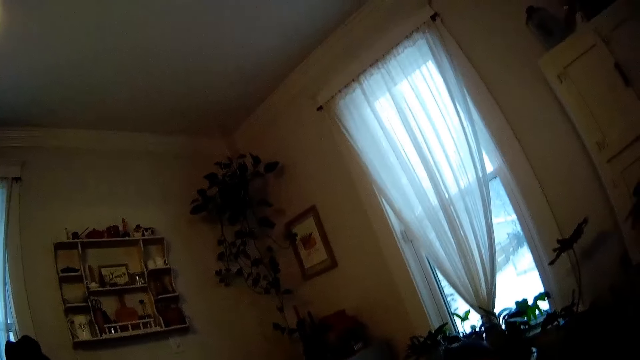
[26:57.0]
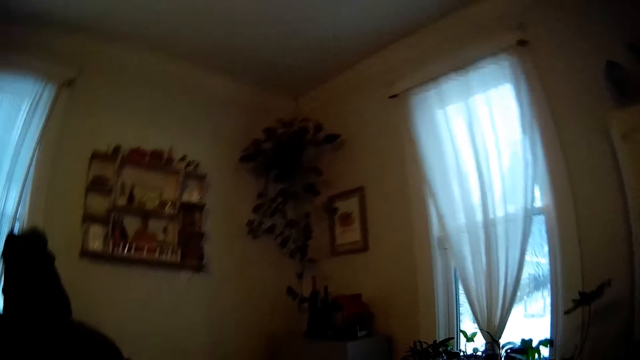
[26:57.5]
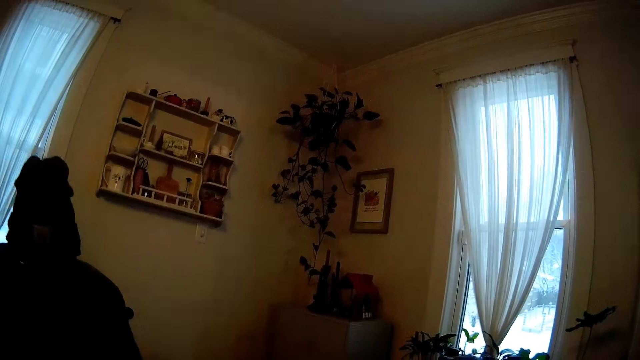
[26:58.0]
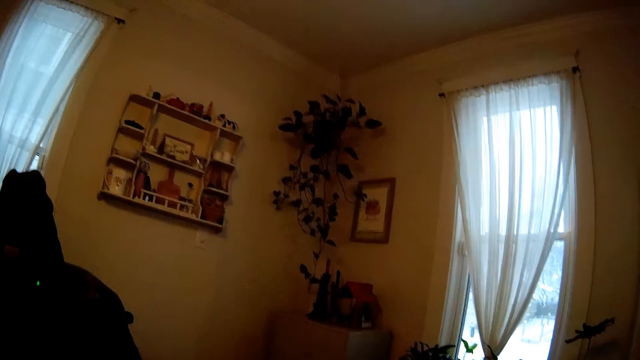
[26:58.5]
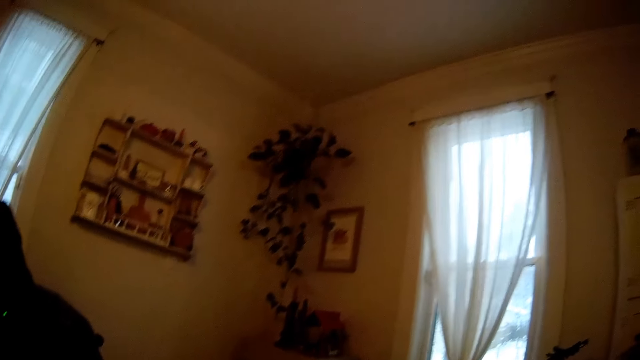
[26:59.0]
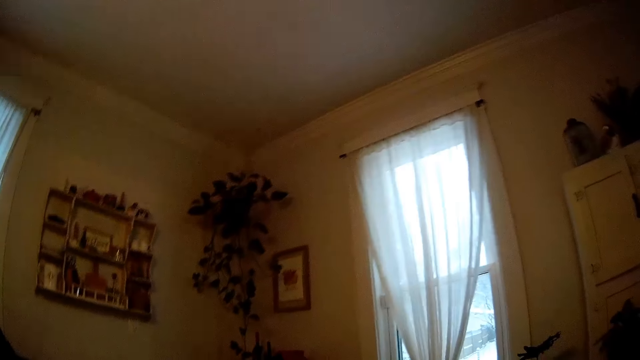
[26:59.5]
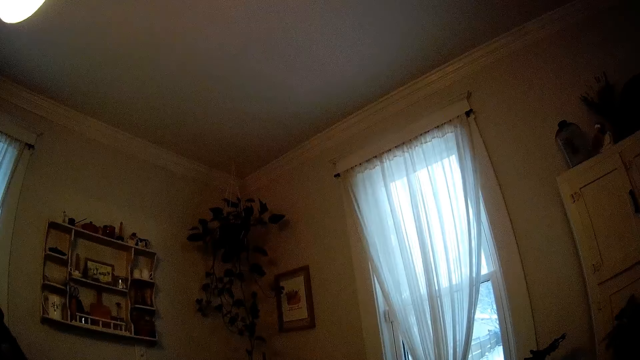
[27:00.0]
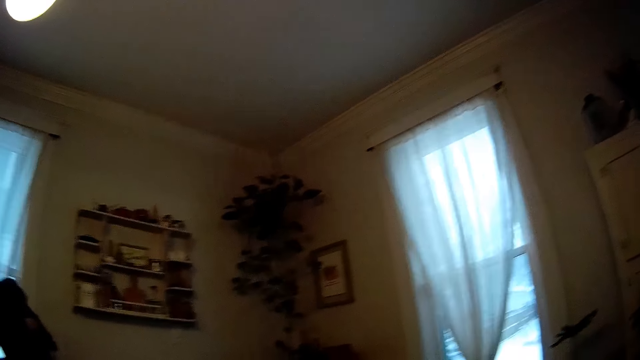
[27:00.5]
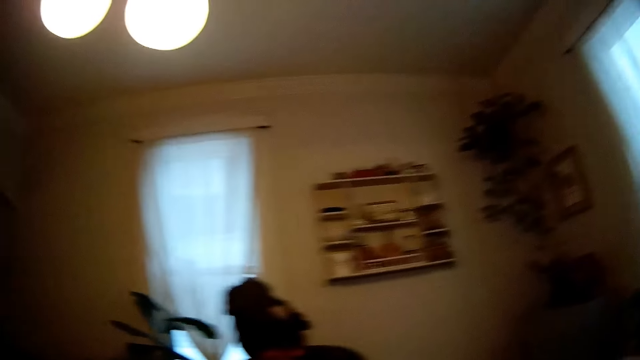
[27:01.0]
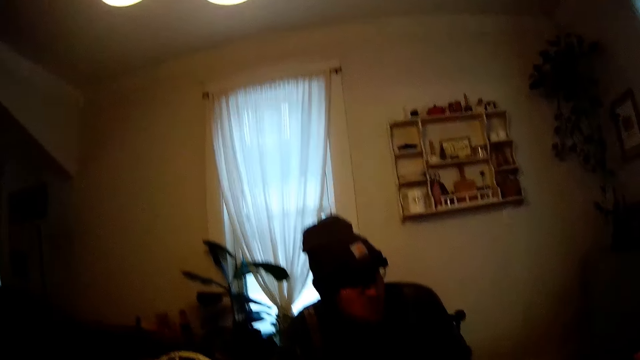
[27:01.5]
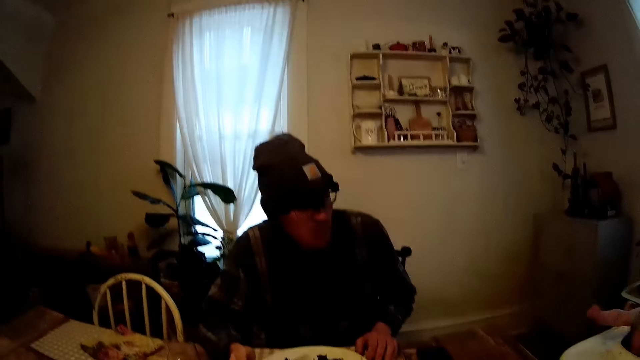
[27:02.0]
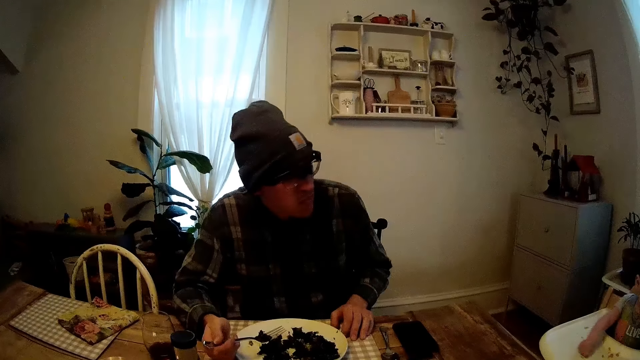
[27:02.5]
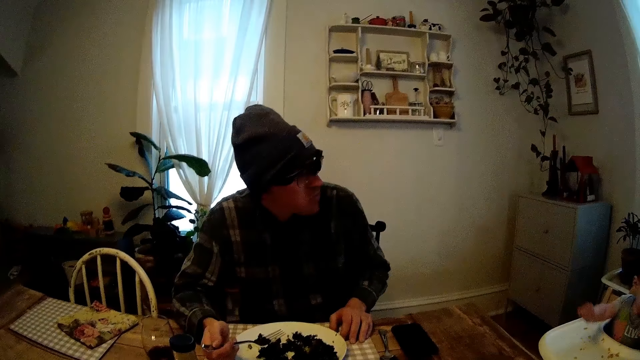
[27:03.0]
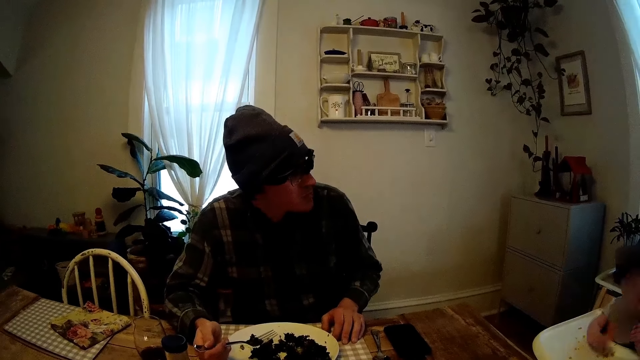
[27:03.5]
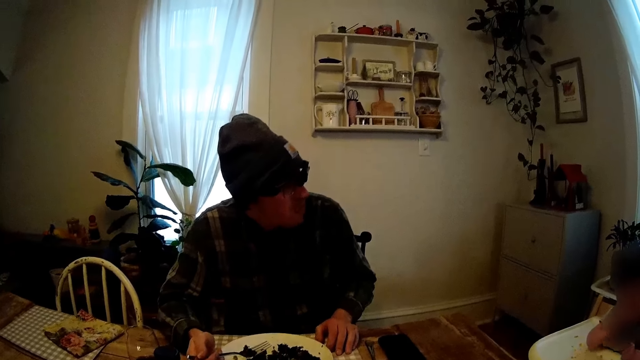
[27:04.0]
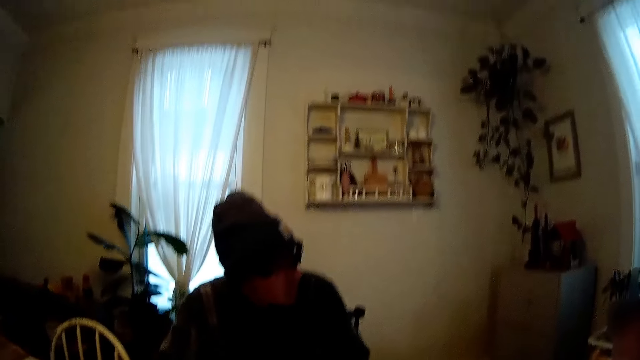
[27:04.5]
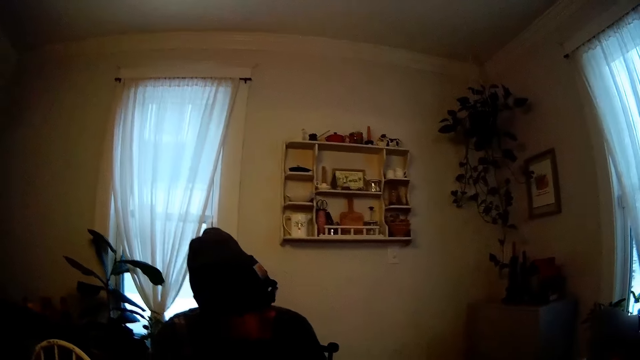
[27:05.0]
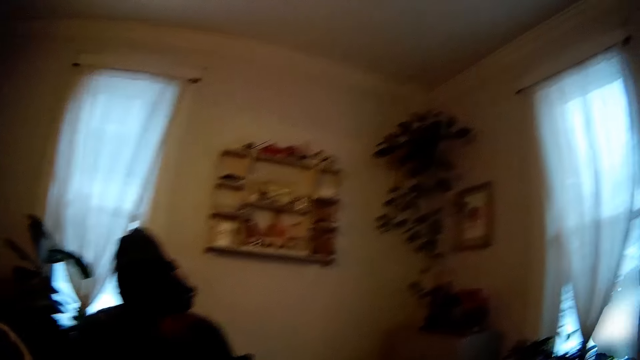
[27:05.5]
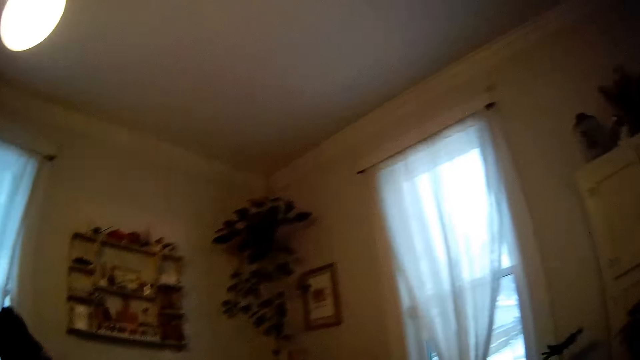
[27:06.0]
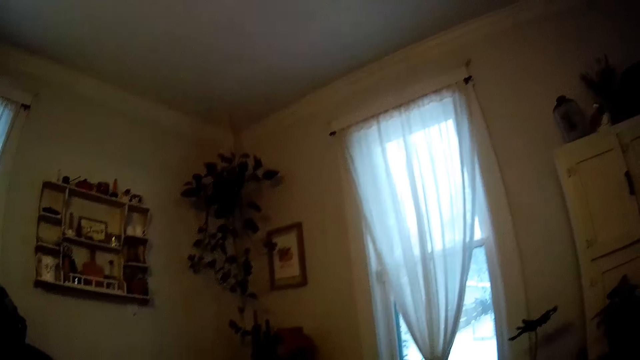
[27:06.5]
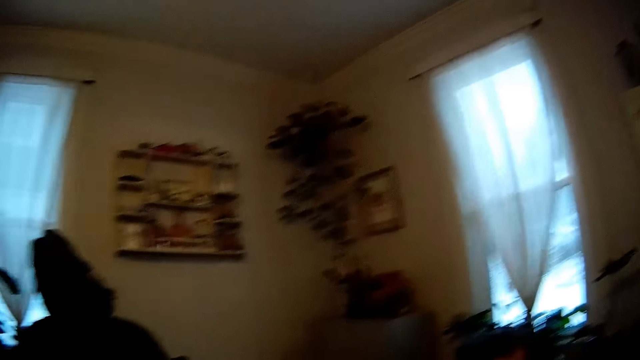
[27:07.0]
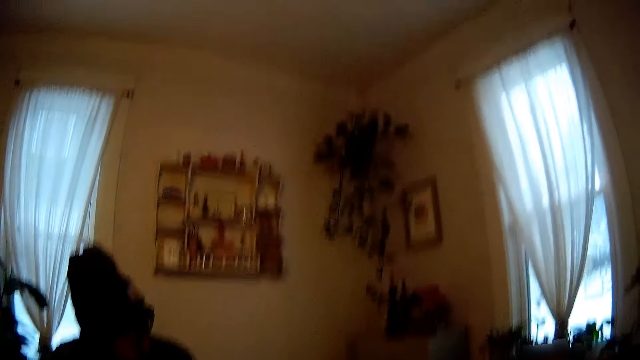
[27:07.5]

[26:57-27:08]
A person eats food. The person looks at the baby. The child touches his face with his right hand.

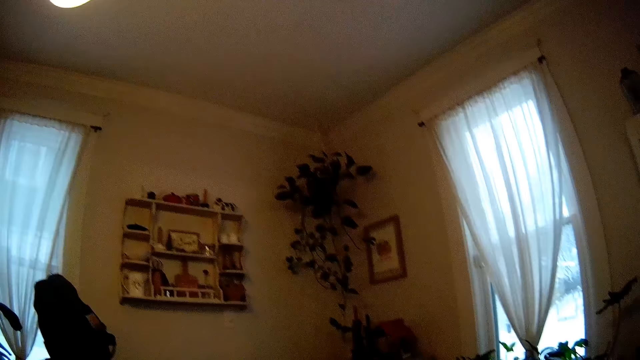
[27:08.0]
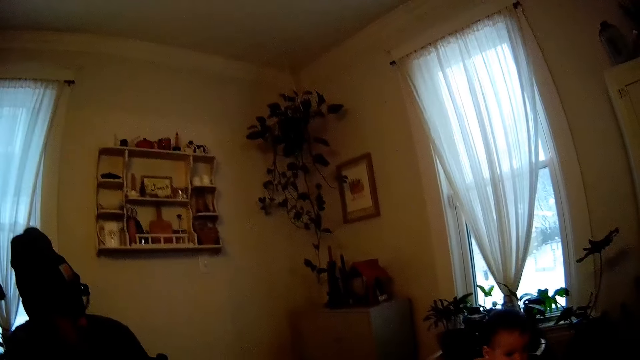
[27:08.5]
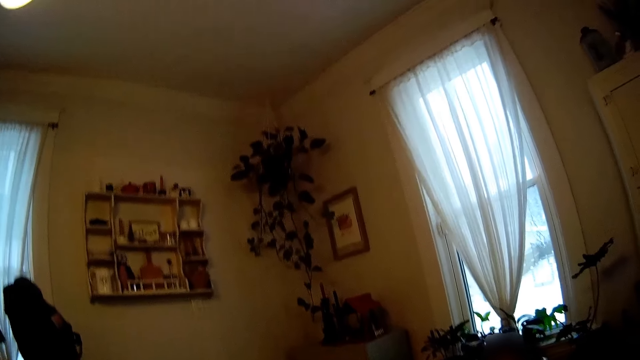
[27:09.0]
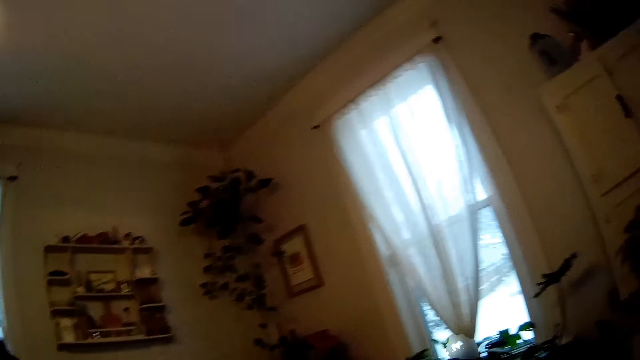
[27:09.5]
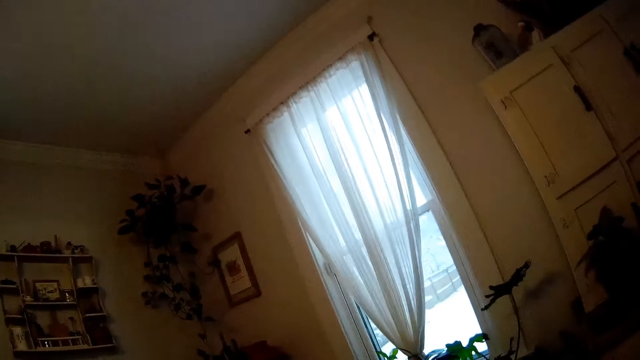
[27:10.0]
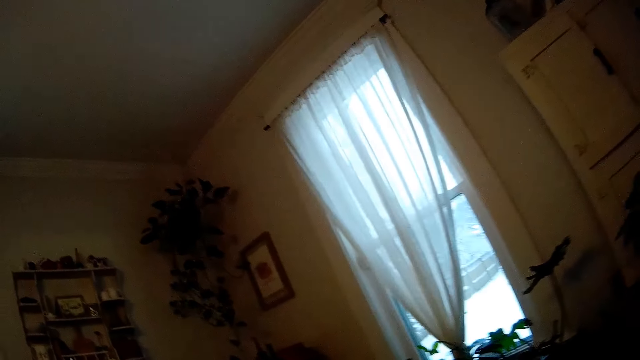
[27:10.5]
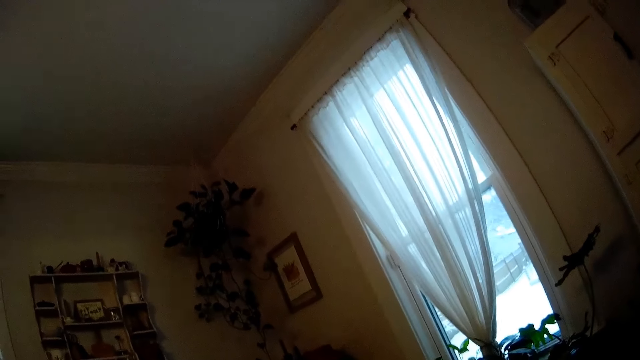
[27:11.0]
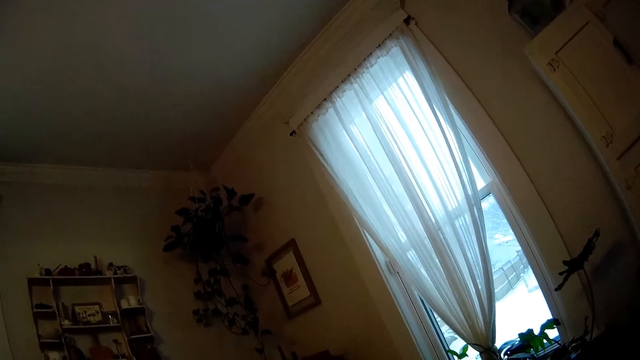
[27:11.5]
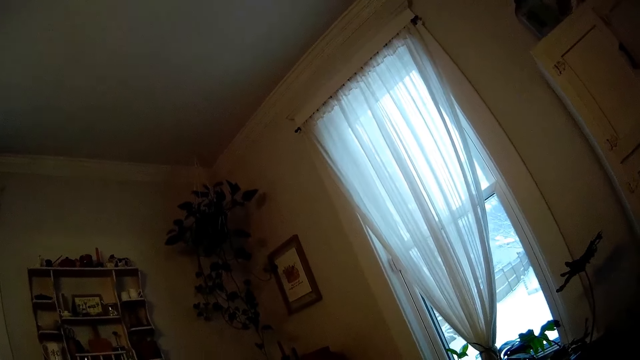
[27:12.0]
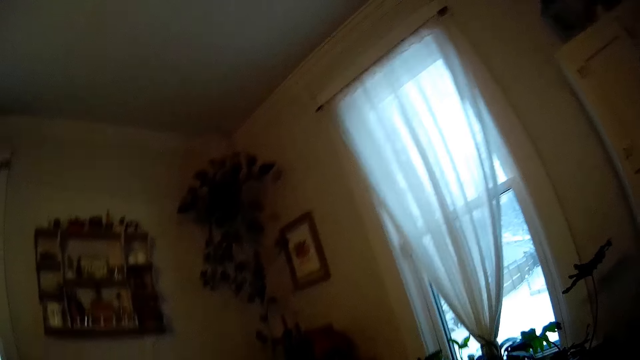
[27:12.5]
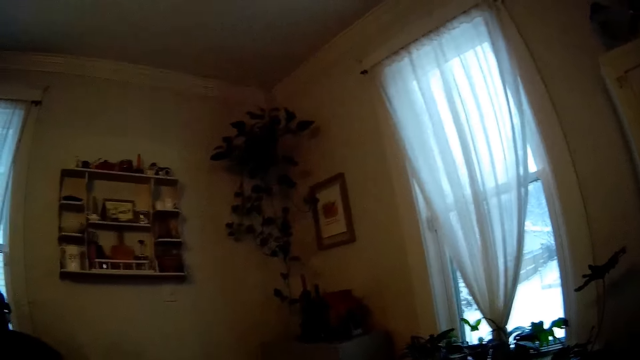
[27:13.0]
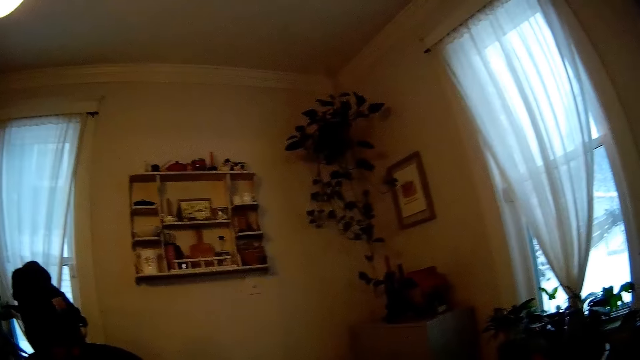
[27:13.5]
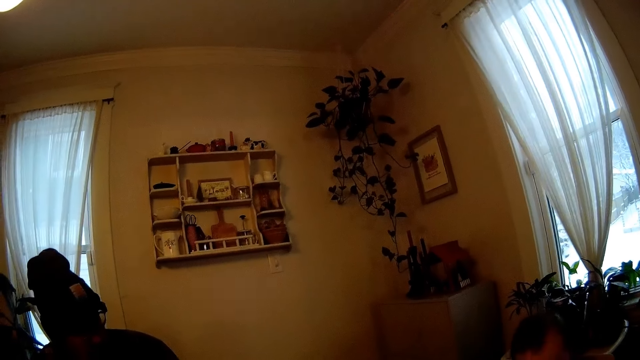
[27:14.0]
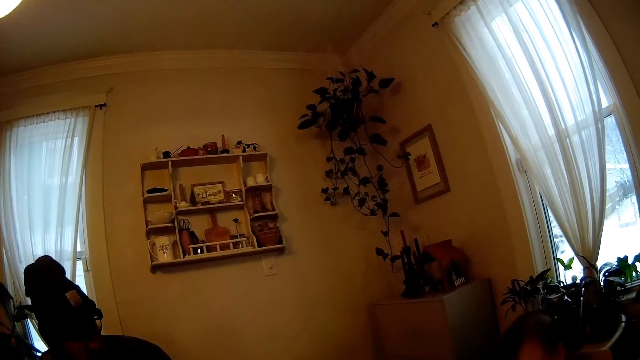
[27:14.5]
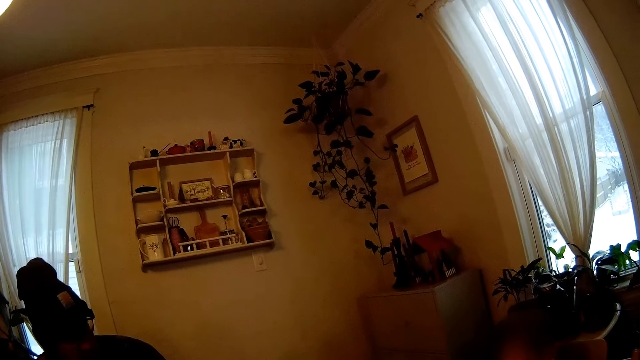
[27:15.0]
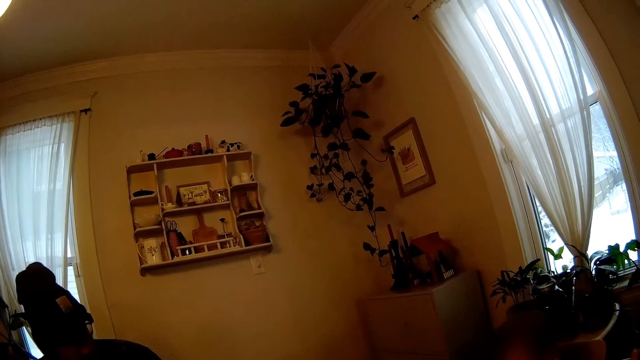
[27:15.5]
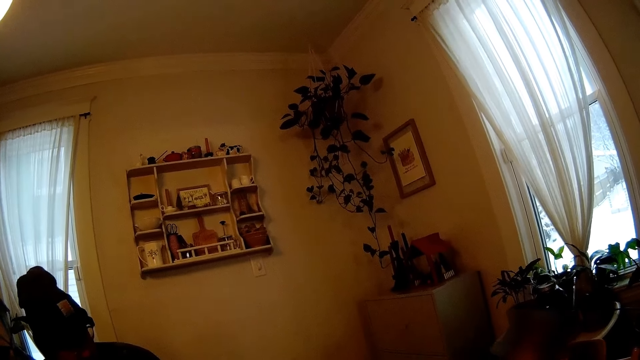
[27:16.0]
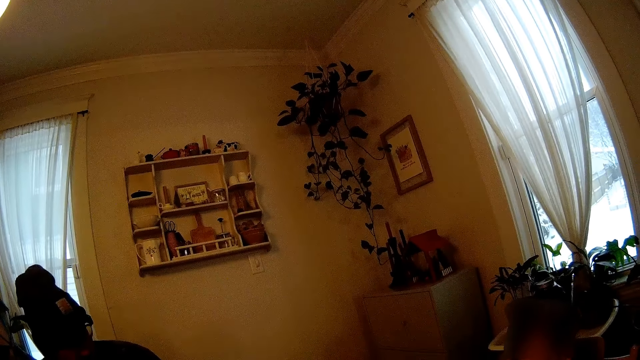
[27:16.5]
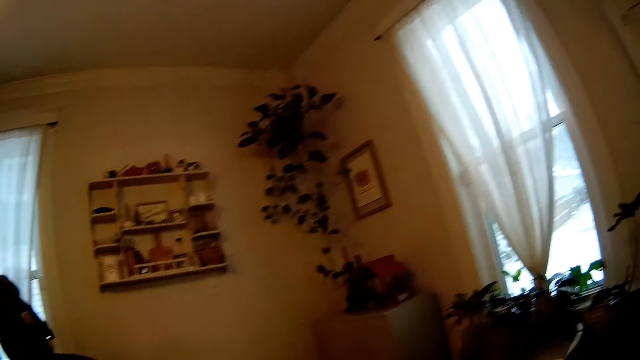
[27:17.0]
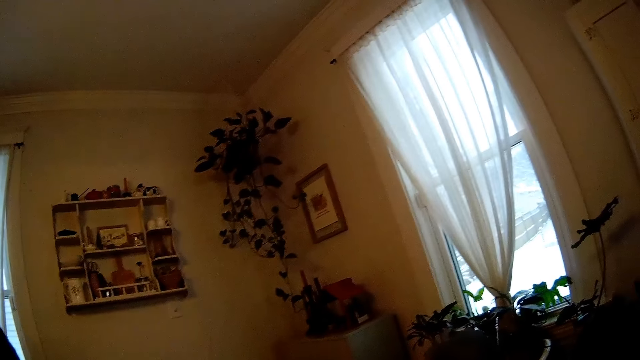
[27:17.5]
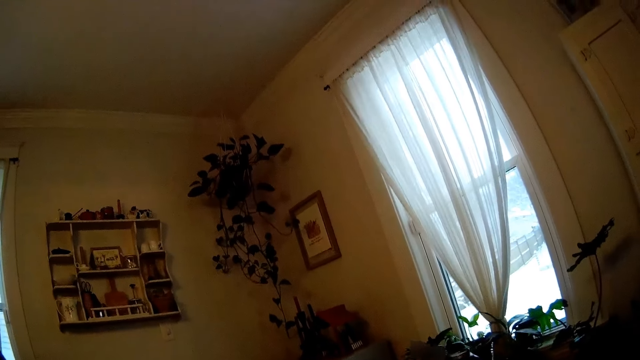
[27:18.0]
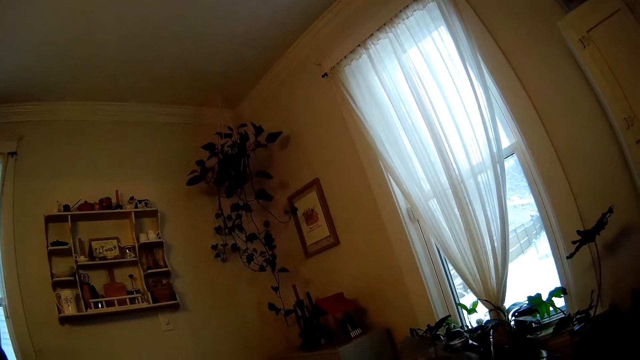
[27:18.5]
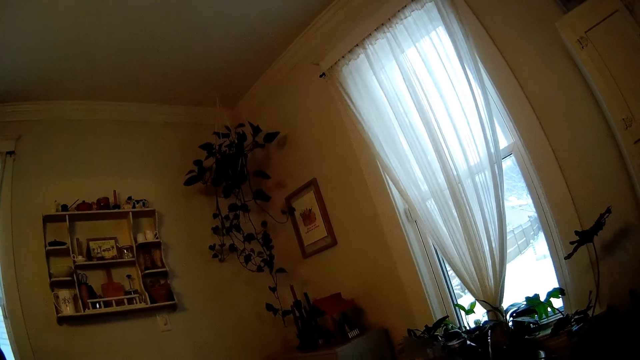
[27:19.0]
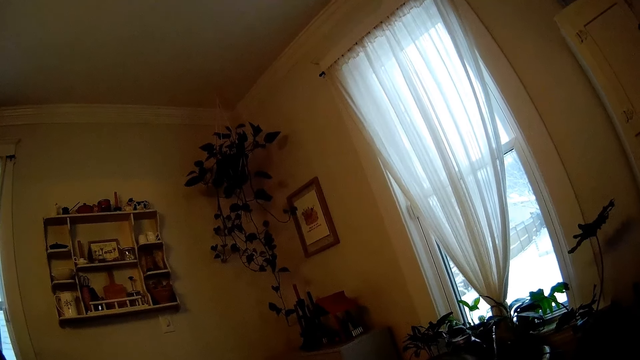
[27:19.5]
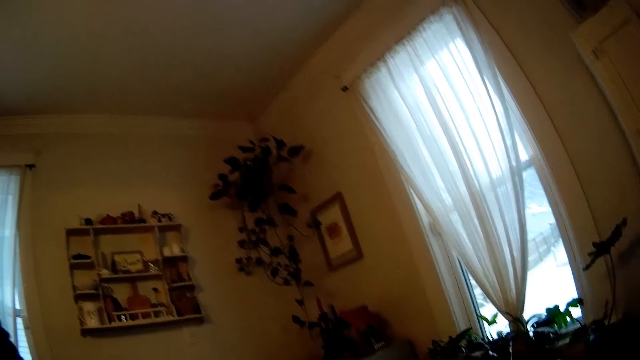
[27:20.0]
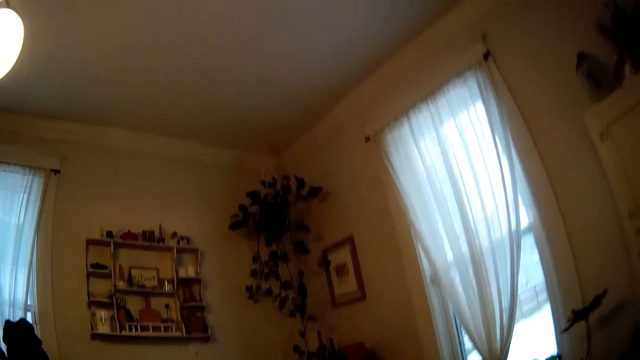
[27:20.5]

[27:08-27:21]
The camera wearer looks around.
